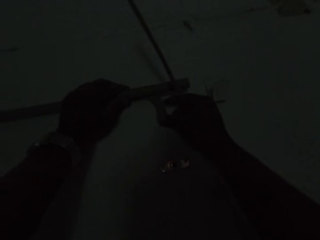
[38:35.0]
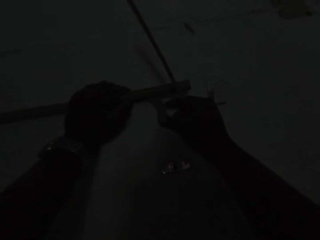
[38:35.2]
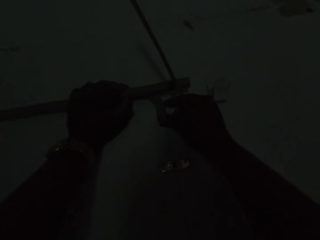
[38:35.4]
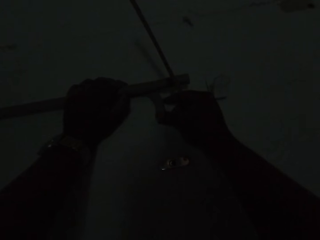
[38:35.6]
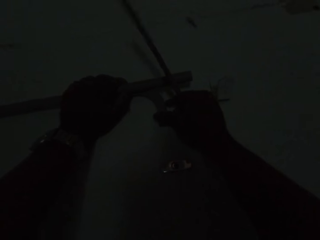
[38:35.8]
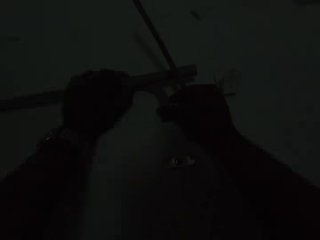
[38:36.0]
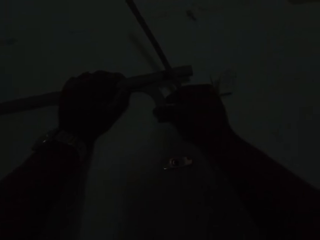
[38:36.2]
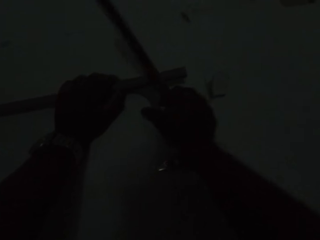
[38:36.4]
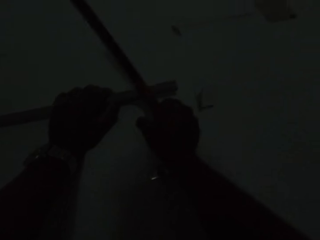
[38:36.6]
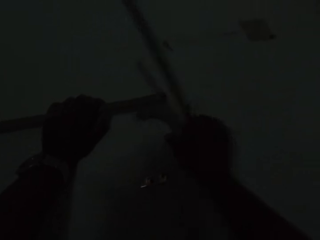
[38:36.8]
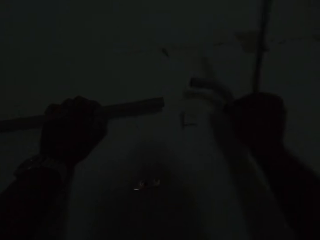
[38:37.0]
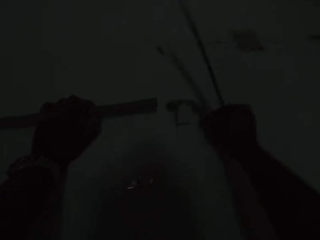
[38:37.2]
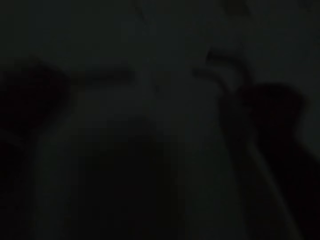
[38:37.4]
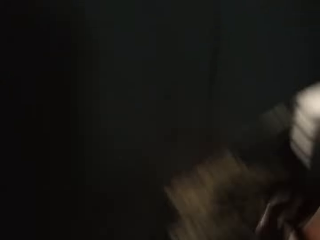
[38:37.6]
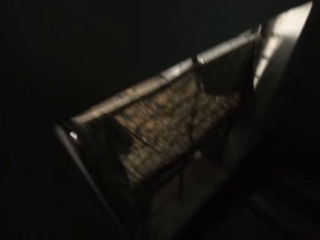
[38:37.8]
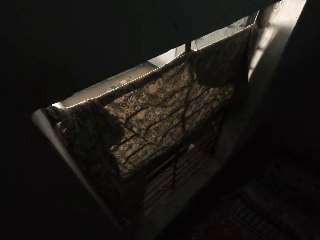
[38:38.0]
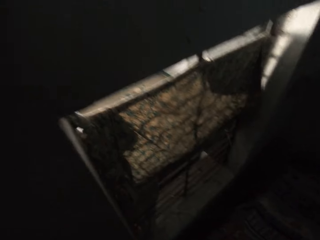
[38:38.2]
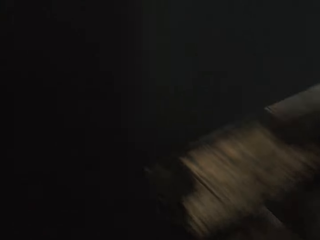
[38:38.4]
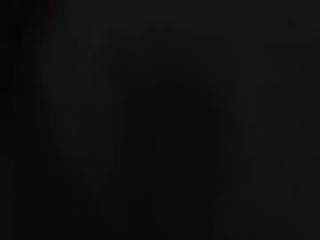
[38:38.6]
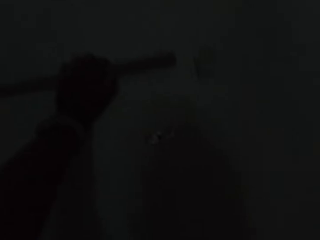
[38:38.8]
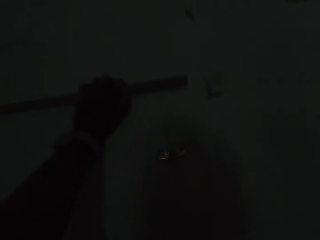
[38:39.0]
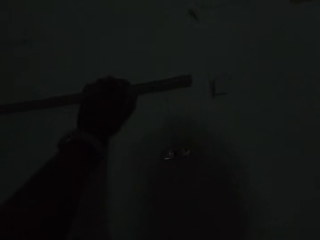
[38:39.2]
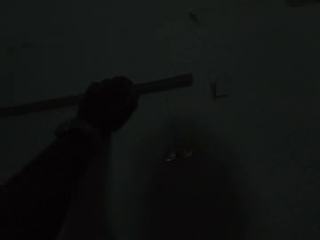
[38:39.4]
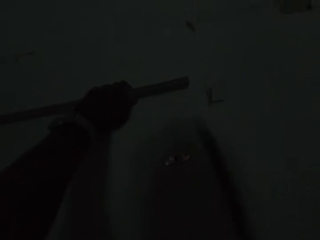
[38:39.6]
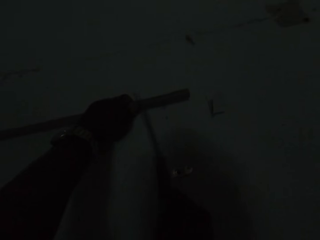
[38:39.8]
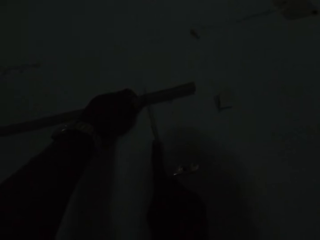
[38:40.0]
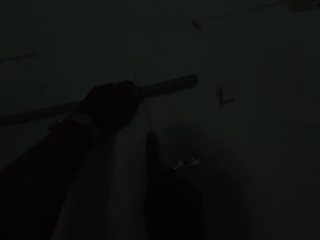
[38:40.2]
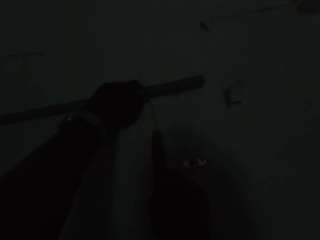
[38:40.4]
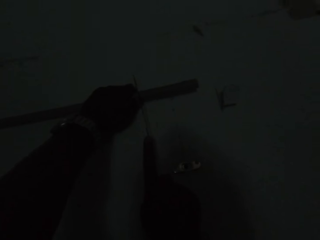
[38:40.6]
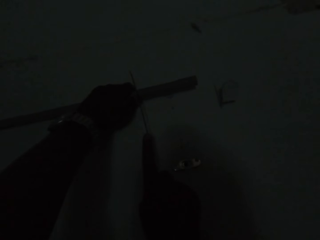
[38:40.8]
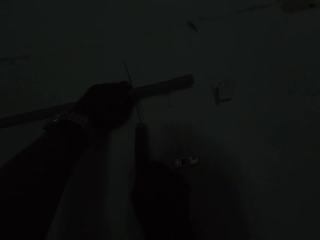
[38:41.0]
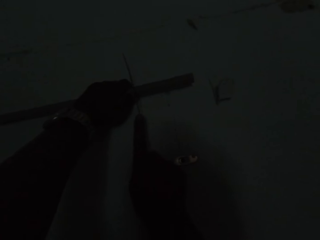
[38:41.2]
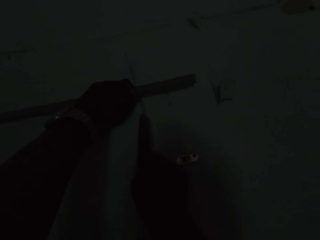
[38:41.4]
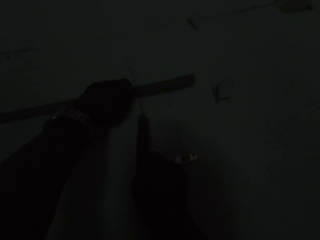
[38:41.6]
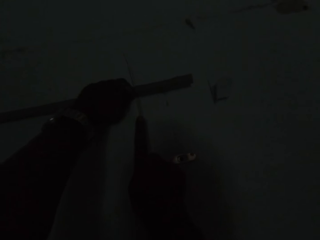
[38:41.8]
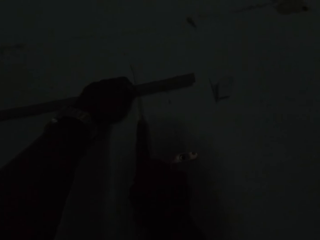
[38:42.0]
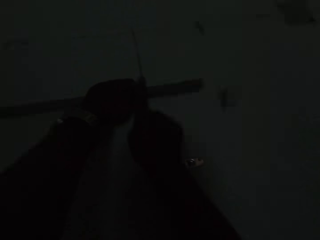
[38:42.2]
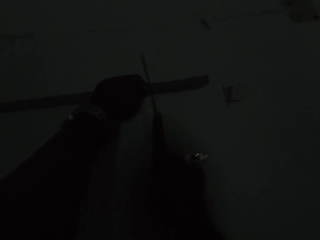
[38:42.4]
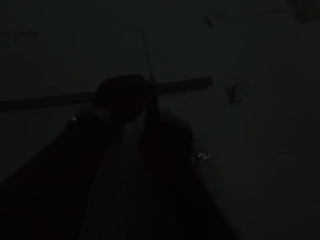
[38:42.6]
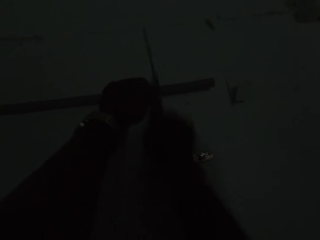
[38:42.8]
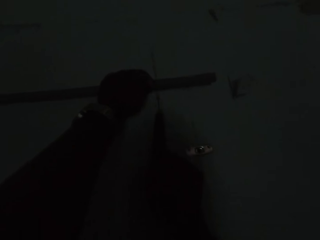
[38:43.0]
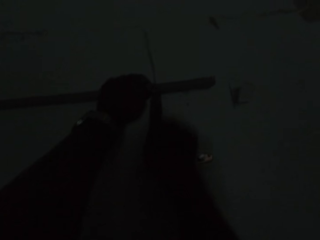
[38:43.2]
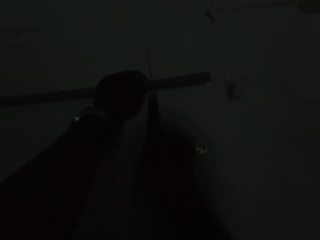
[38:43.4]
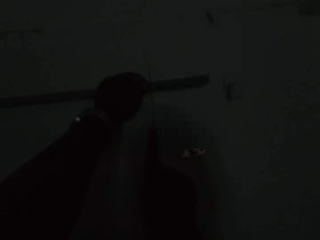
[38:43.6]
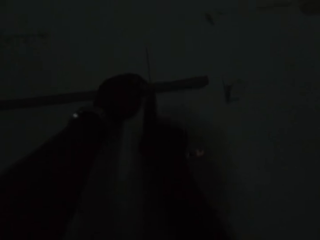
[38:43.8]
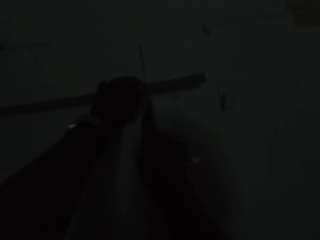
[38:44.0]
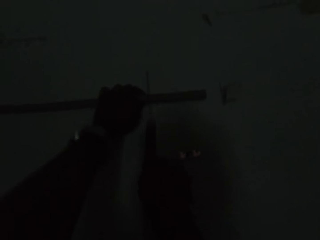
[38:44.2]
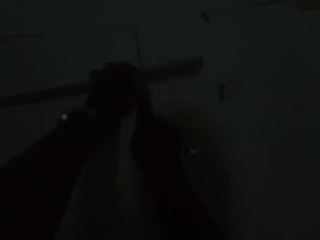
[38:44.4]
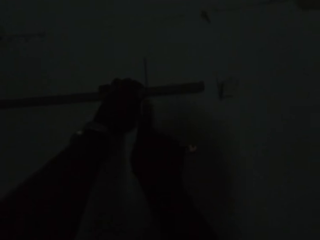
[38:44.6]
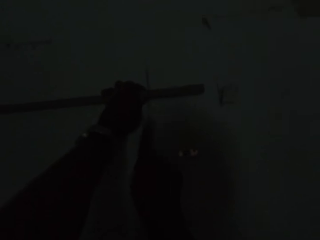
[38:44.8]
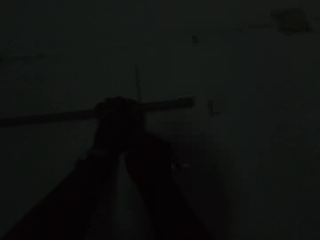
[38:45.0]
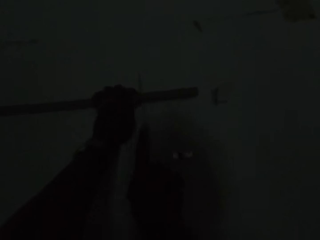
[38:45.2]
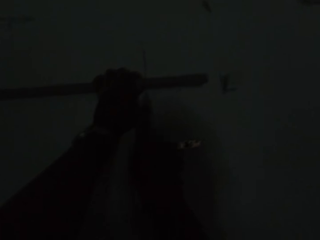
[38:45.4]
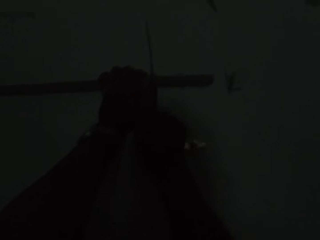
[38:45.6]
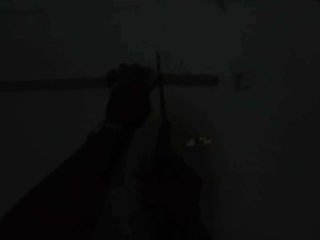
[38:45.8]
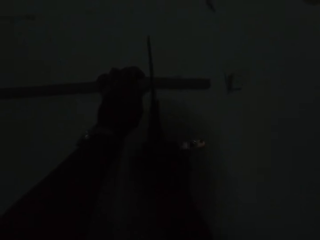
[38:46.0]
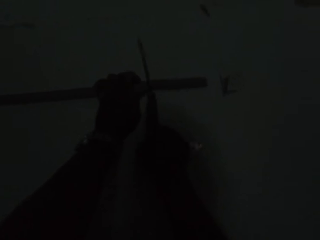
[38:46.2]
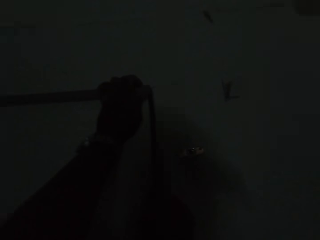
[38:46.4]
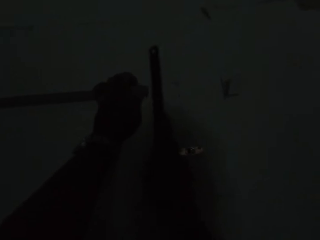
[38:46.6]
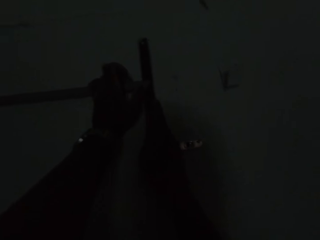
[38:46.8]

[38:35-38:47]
The camera wearer removes the smaller pipe from the wall with his right hand, from underneath the large piece. He drops the smaller pipe with his right hand. He looks down and looks up. He cuts the pipe on the wall with a hacksaw in his right hand.

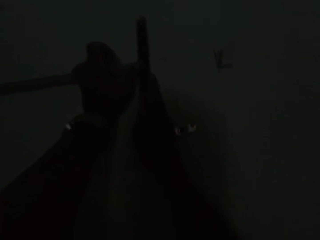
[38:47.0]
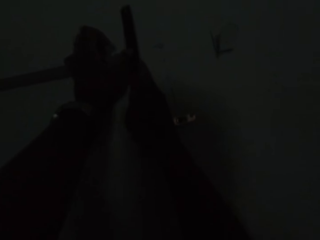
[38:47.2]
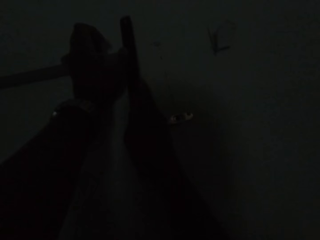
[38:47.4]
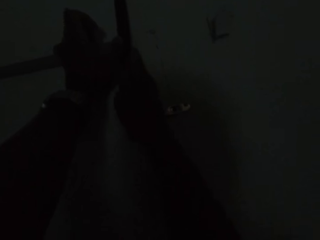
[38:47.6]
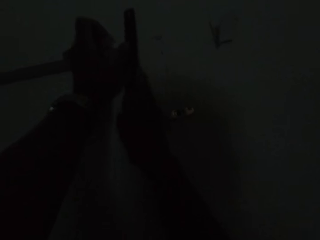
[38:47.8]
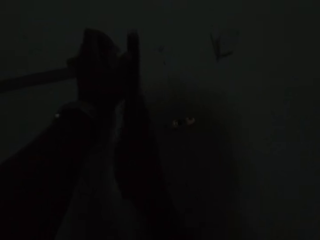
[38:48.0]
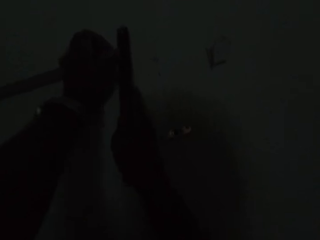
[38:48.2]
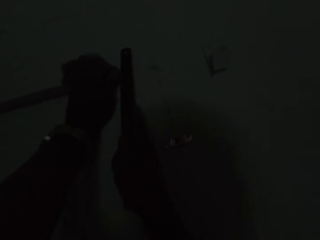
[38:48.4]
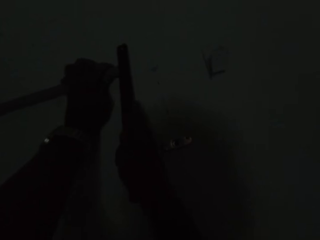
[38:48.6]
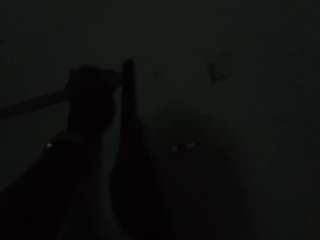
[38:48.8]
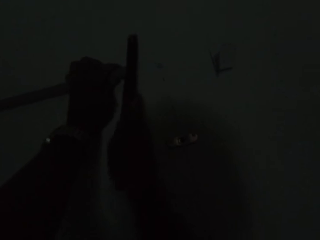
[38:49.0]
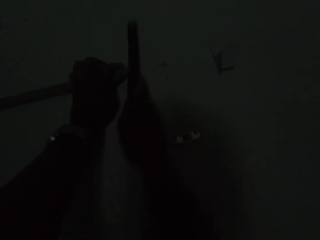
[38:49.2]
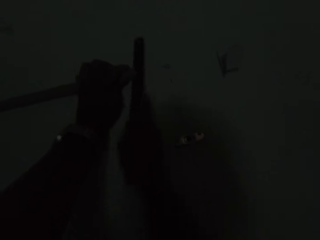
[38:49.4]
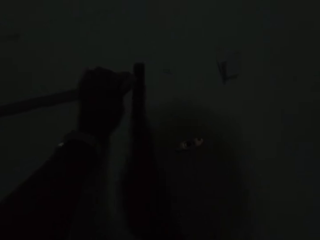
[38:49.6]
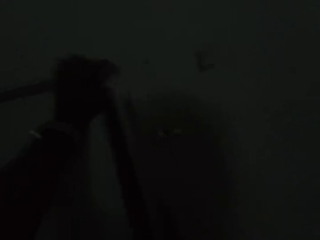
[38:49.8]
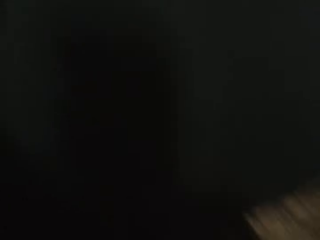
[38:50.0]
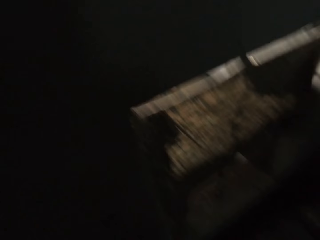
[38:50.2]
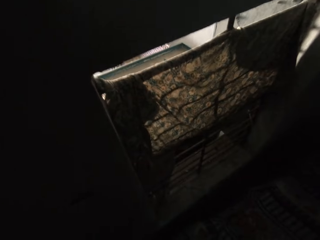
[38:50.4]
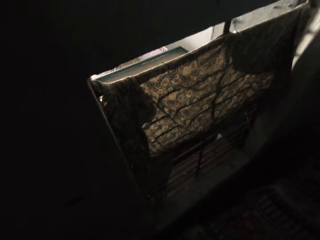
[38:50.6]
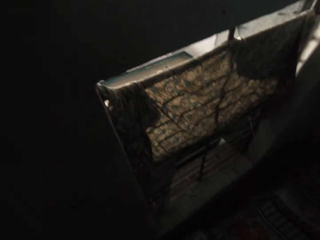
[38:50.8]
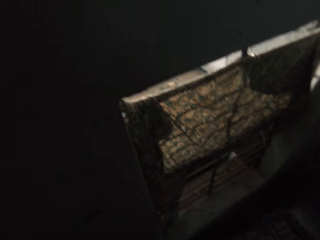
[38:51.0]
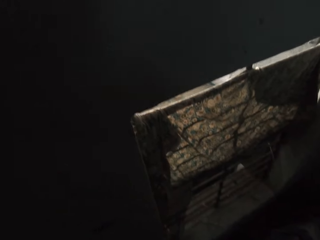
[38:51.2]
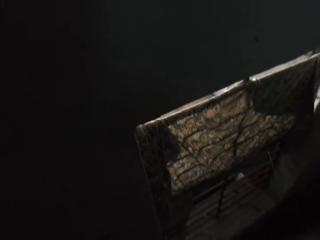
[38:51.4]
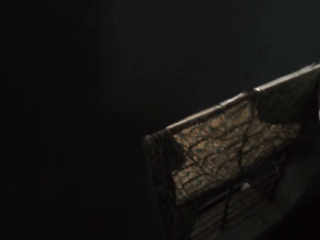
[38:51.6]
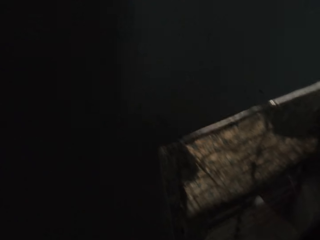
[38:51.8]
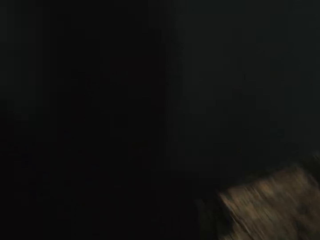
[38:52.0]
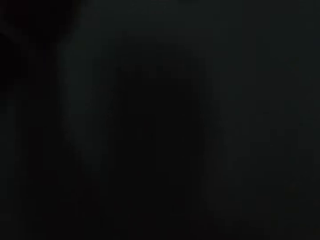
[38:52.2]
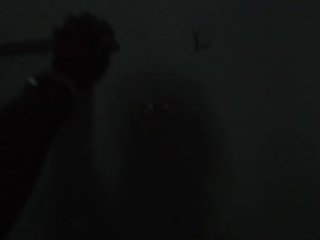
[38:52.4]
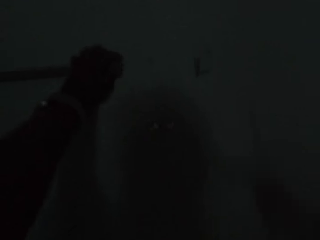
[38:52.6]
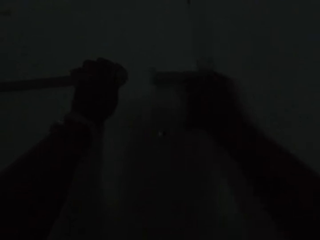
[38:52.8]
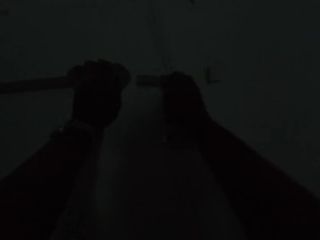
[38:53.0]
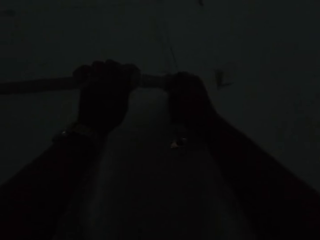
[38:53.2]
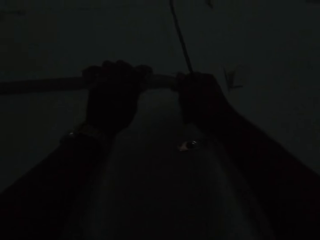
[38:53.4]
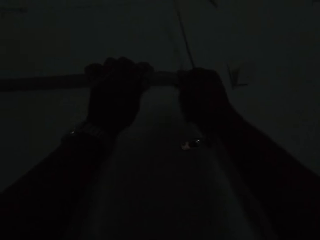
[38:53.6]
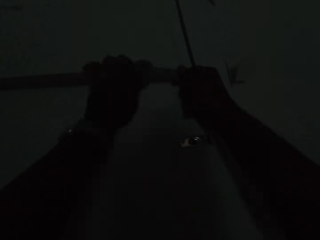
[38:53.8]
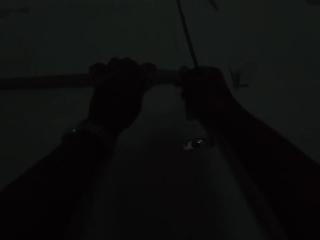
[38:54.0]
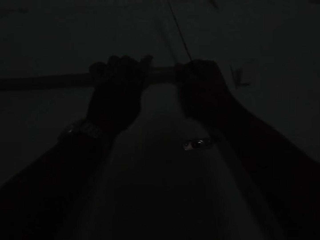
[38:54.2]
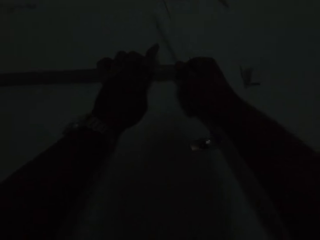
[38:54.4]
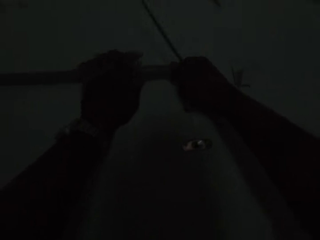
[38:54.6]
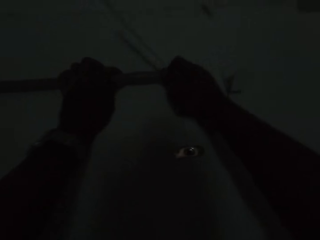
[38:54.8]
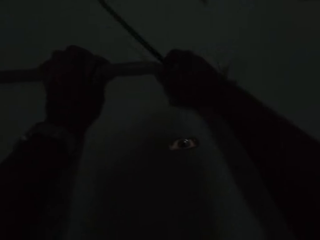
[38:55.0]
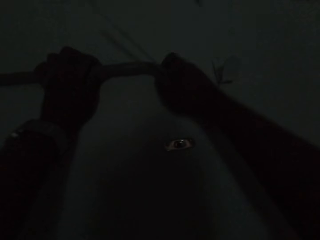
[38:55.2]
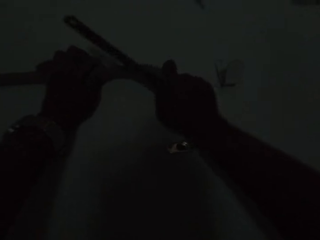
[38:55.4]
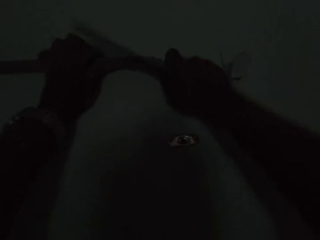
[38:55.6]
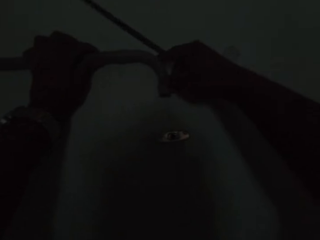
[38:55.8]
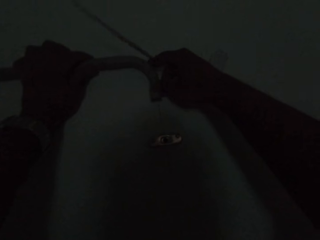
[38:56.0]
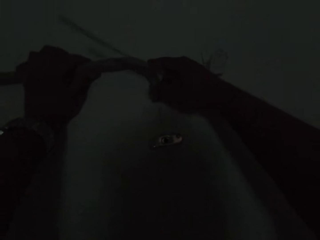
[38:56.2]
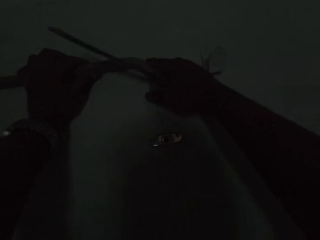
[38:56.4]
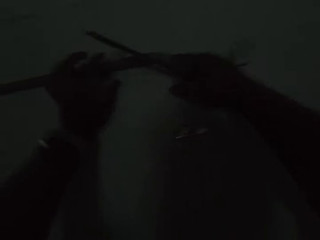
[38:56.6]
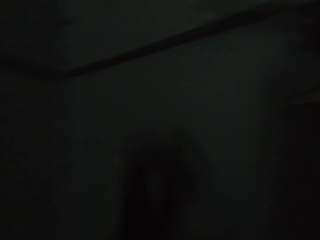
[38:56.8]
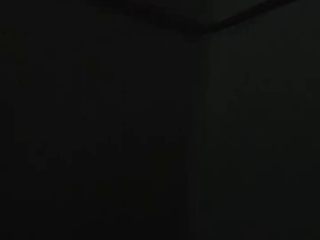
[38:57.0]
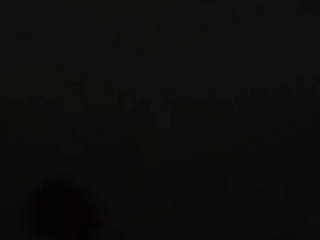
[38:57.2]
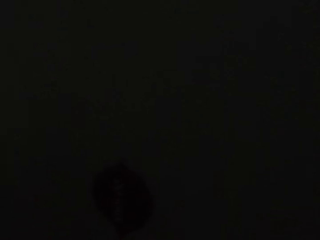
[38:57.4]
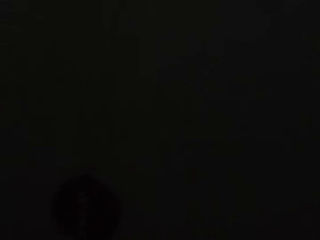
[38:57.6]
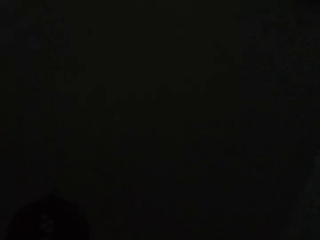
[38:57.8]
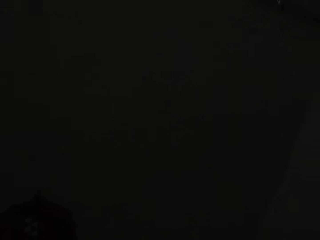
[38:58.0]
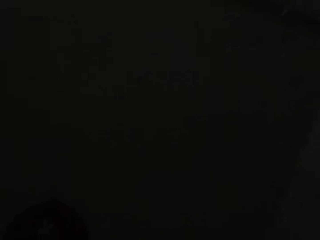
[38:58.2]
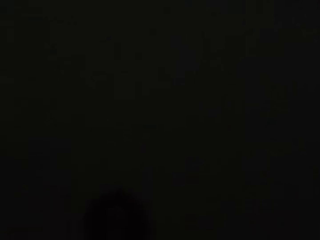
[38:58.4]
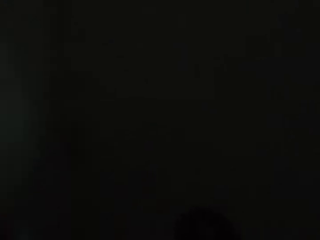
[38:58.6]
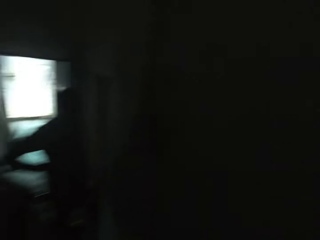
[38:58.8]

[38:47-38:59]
The camera wearer looks down. He picks up the smaller pipe from the ground with his right hand. He fixes the smaller pipe to the pipe on the wall with his right hand. He looks down.
